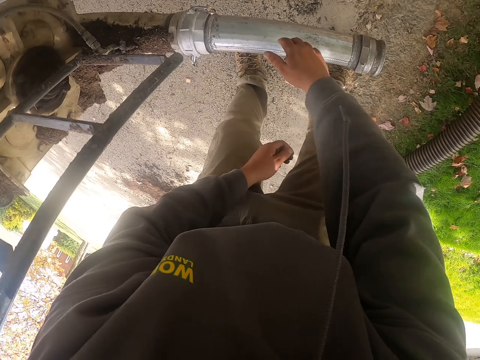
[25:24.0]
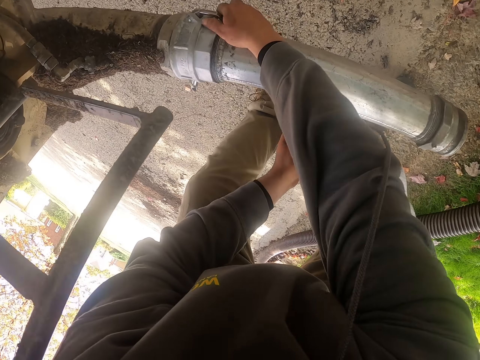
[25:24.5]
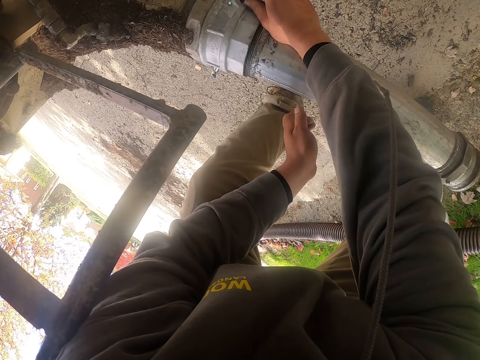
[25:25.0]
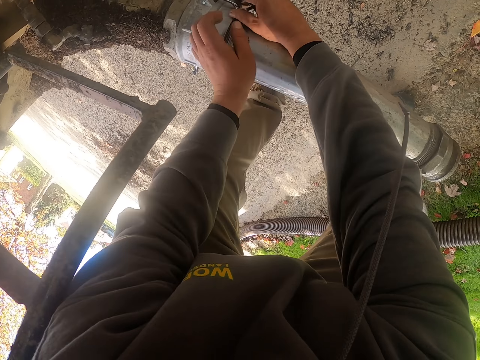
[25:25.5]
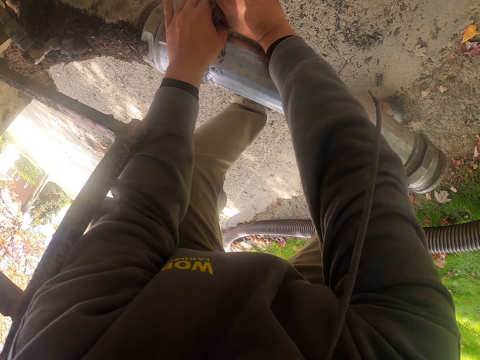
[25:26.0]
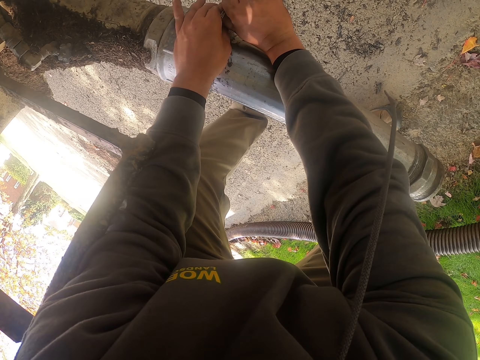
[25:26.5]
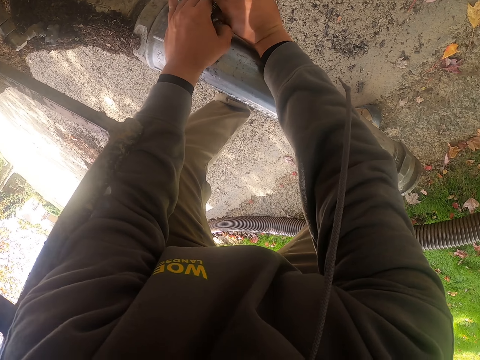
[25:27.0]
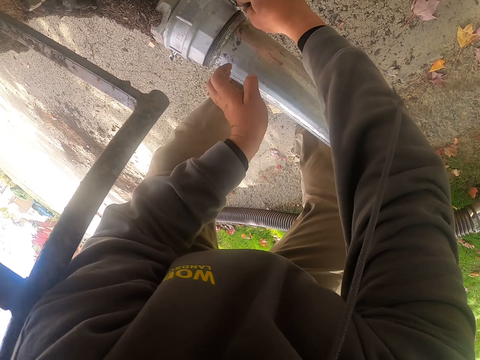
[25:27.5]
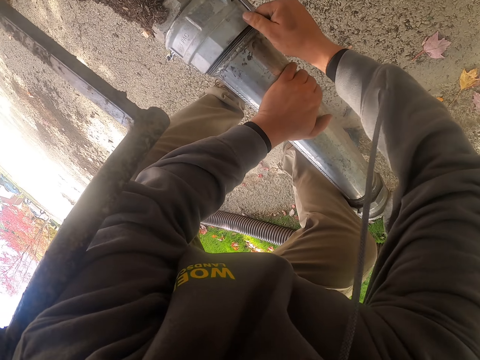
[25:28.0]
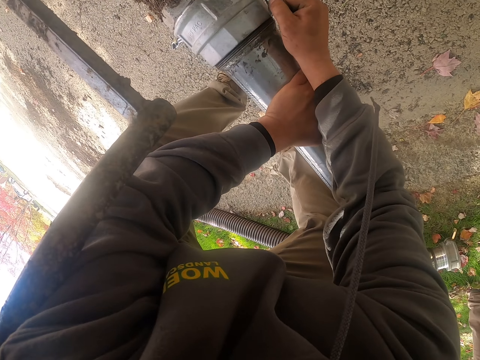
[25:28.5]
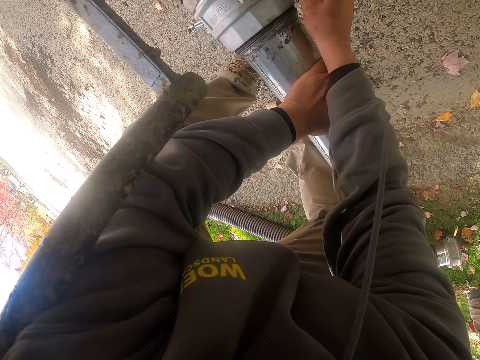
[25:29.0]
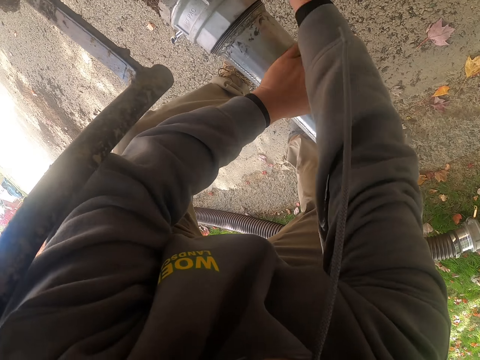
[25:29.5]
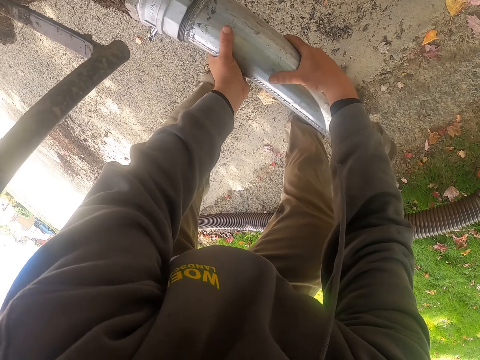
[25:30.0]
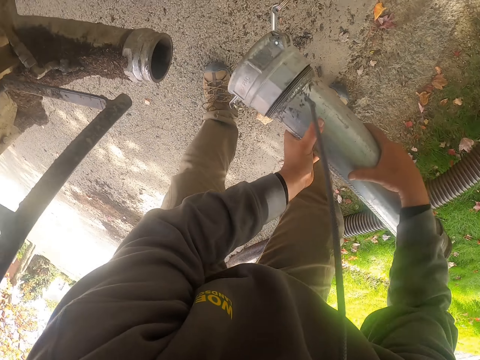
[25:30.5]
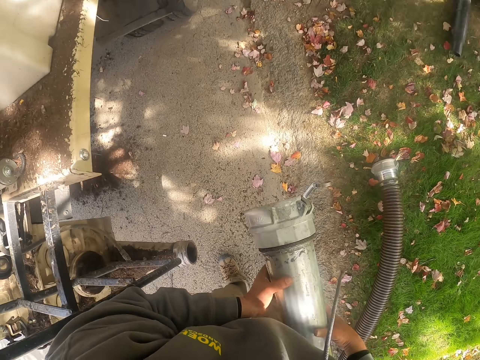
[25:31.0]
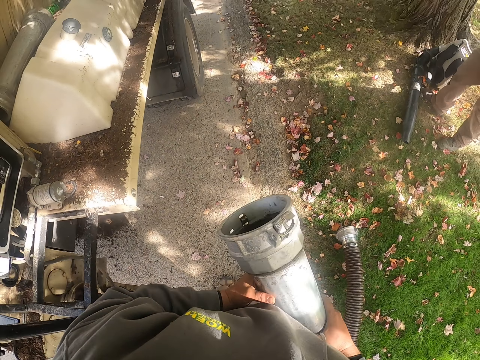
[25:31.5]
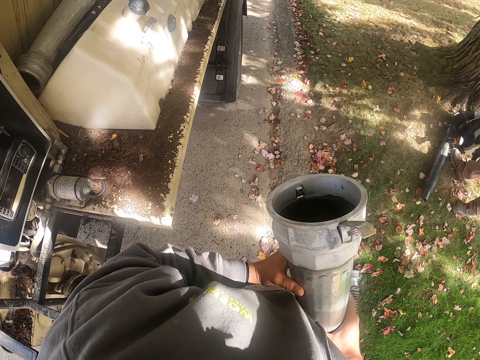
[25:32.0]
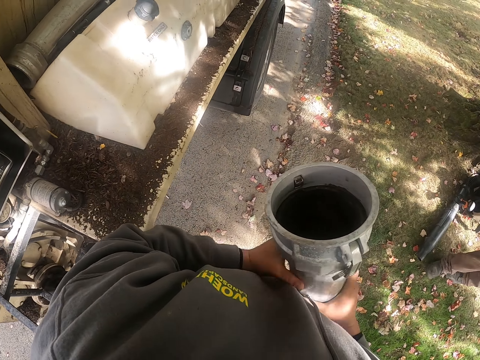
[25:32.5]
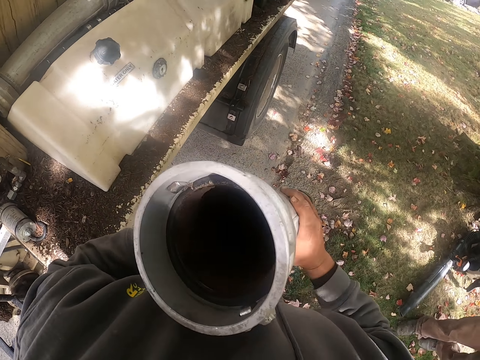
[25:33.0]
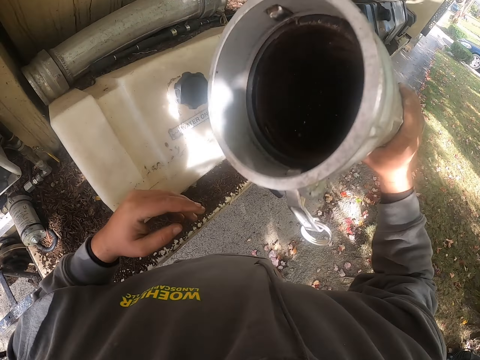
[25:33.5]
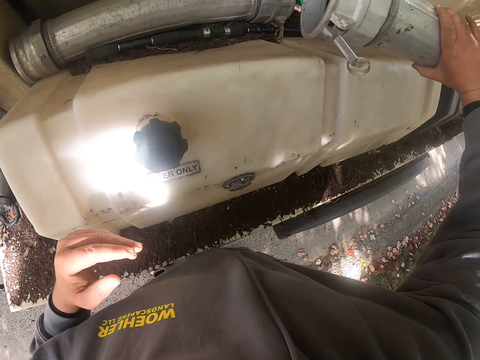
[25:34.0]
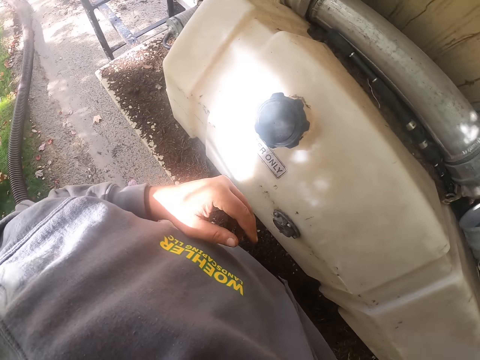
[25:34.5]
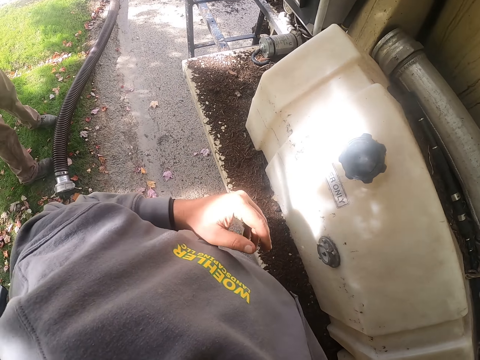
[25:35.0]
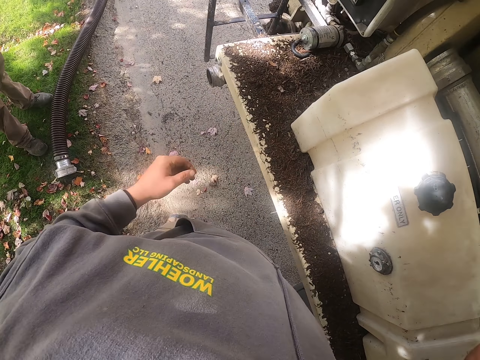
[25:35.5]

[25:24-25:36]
The camera wearer unties the pipe. They hold the metal. They remove the pipe. They unjoin the metal pipe. They put the pipe on the truck.

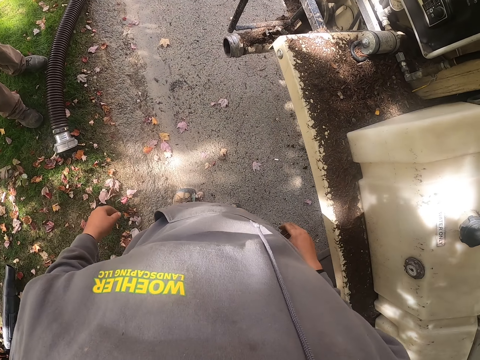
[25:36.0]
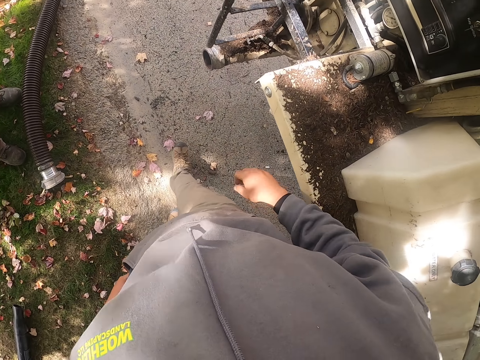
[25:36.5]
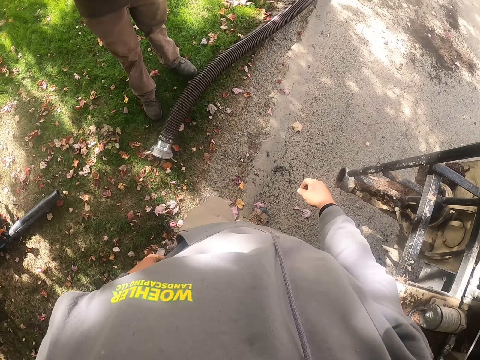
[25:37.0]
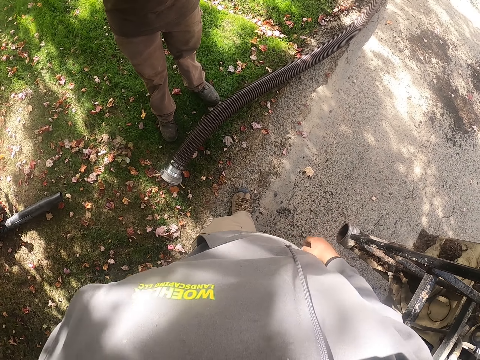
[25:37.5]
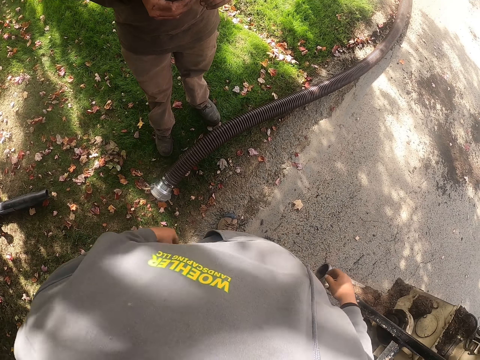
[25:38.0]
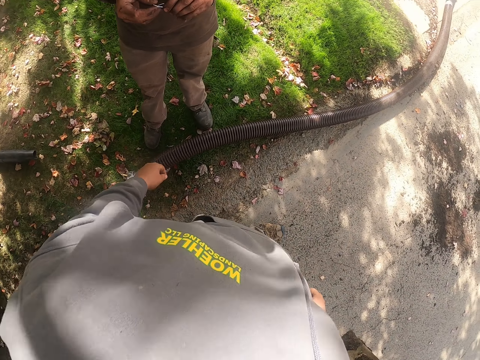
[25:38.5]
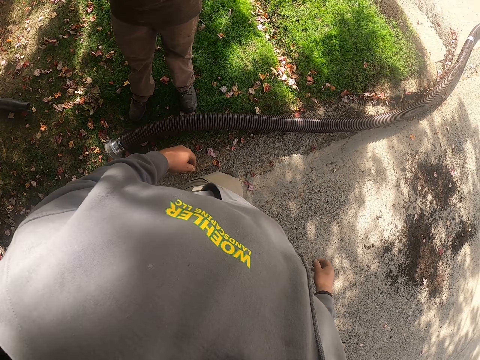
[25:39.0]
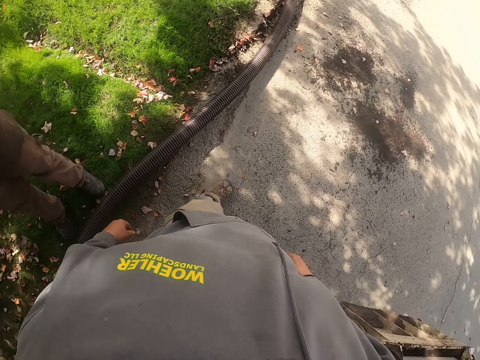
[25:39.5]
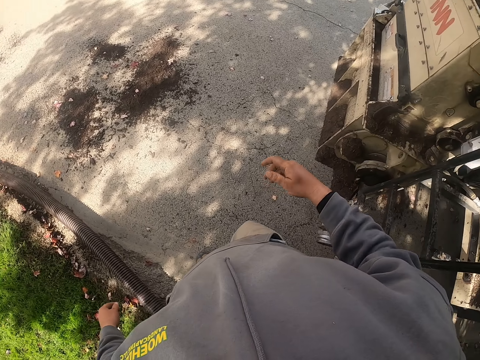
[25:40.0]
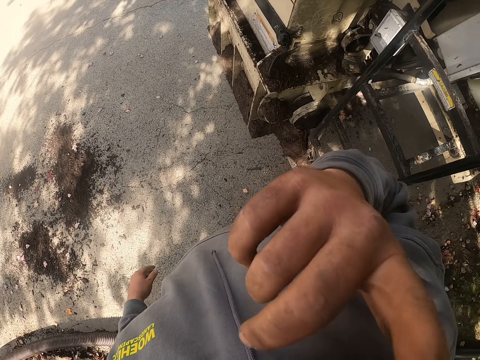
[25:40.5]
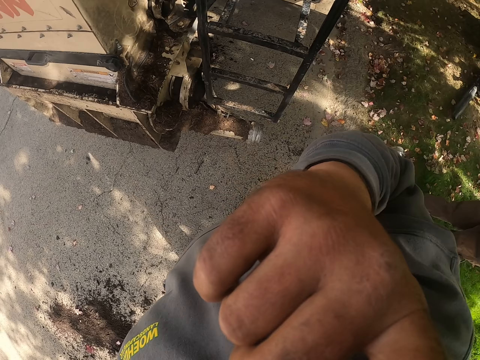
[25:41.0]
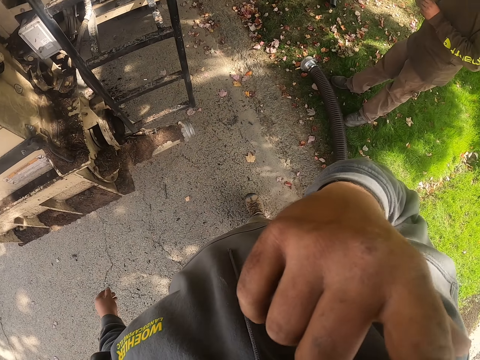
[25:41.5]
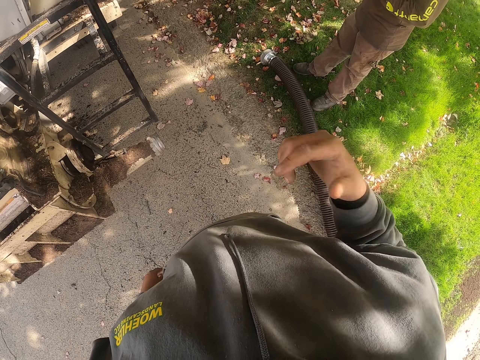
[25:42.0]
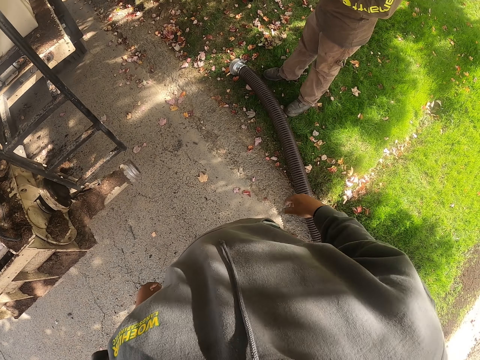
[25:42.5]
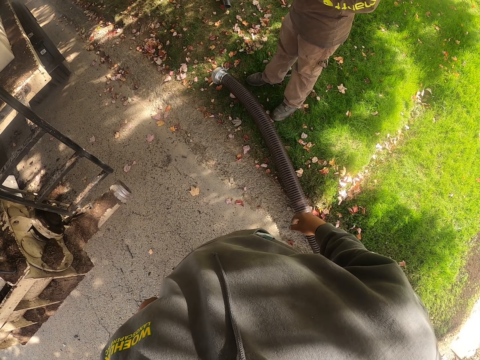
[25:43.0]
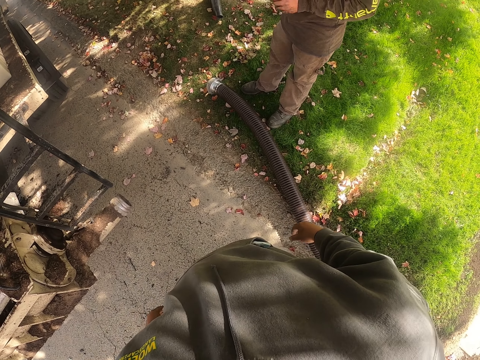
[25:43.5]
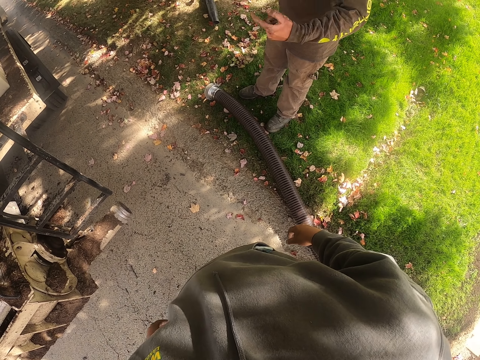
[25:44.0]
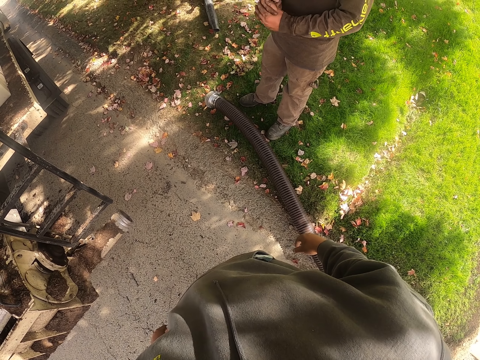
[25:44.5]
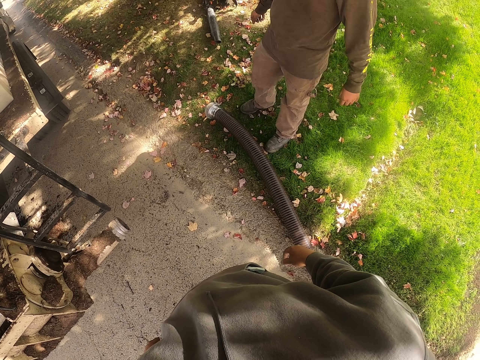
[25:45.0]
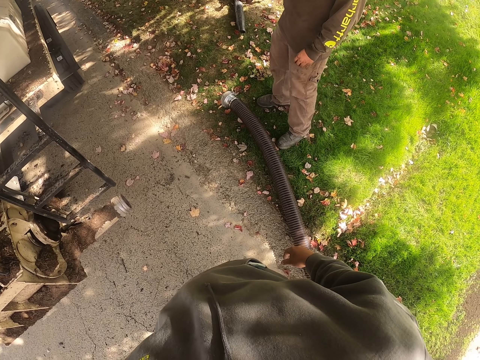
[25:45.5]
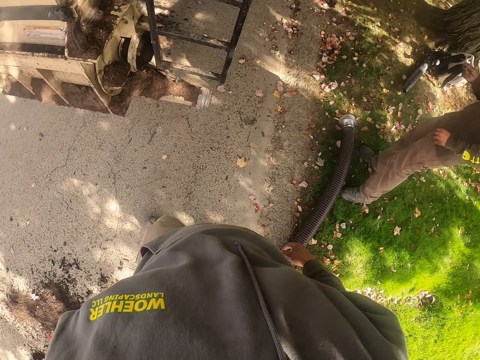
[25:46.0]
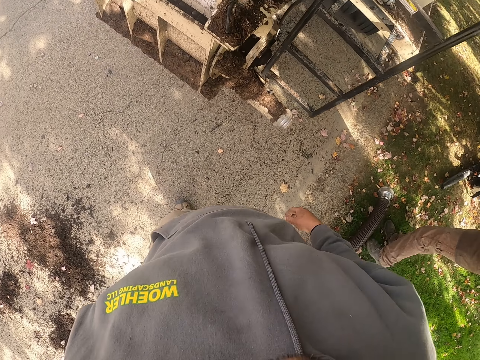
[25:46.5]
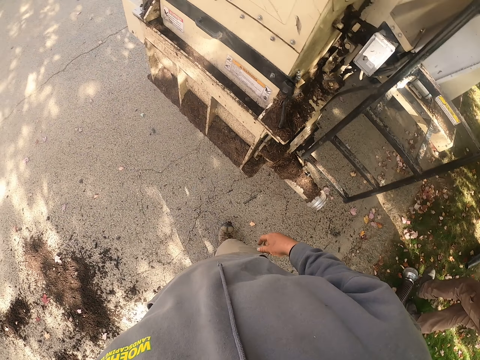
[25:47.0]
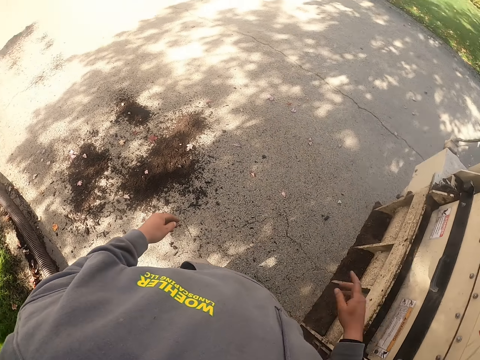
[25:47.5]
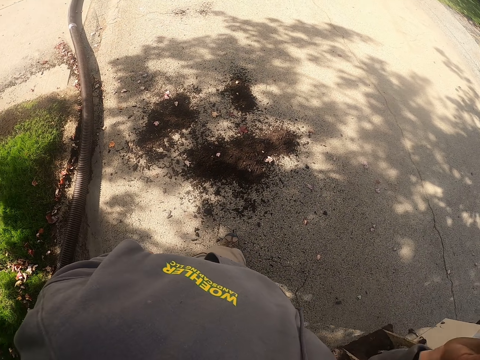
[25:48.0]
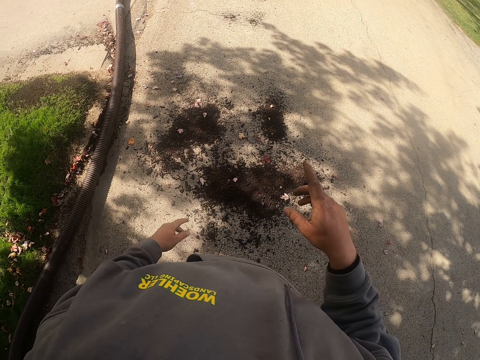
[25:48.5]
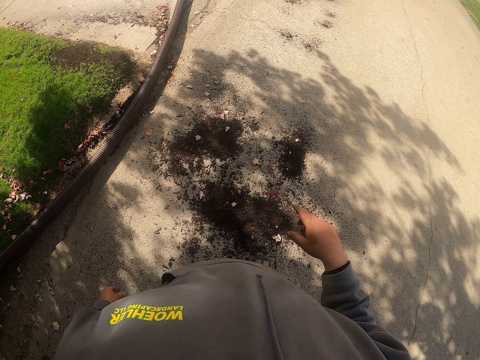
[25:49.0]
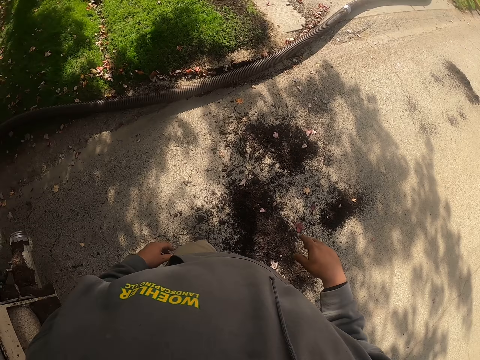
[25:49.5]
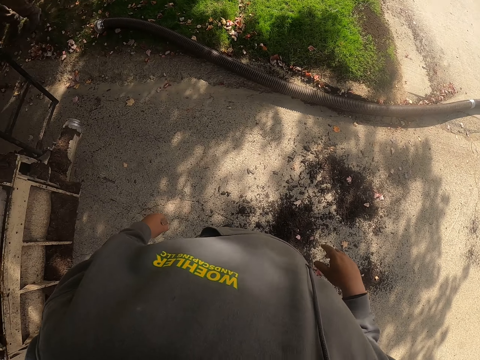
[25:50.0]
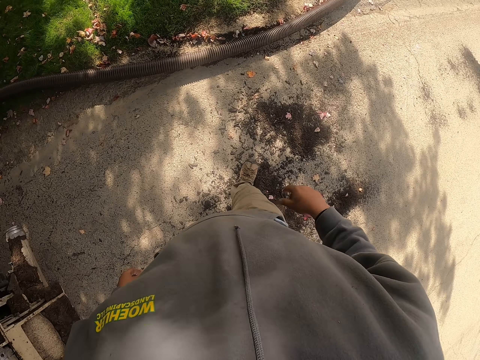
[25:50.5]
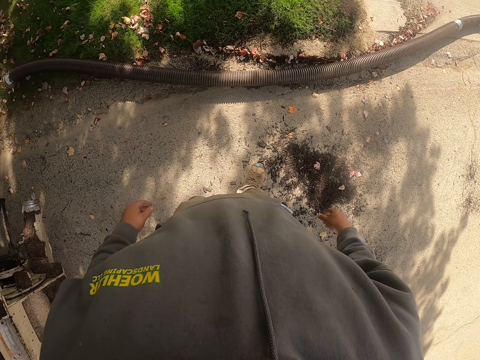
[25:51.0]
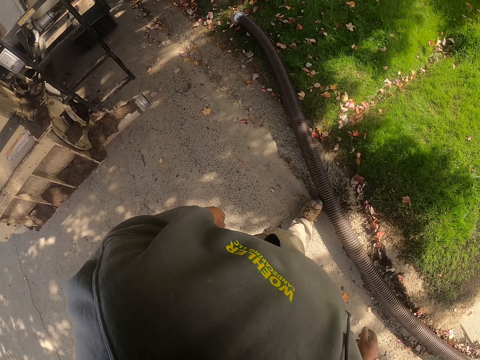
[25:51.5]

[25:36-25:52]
The camera wearer walks around the compound. A man stands in the compound. The camera wearer lifts his hand and touches his face. The man stands in the compound. The camera wearer walks around the compound.
